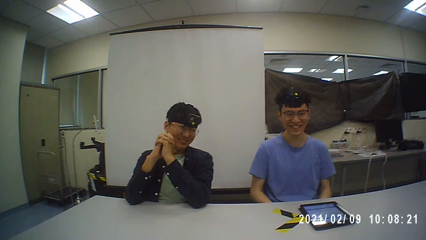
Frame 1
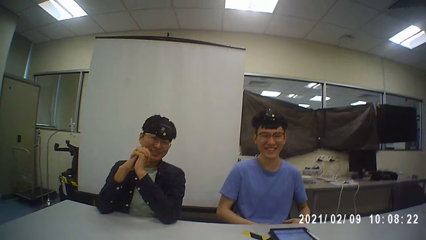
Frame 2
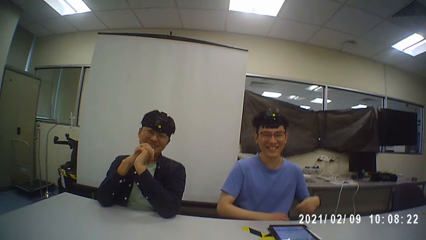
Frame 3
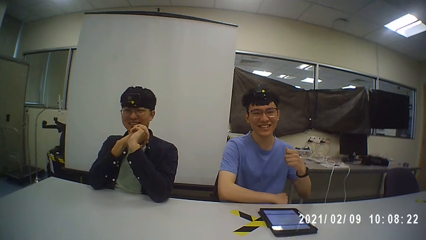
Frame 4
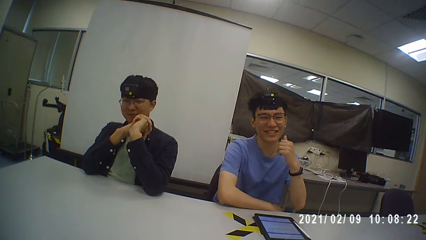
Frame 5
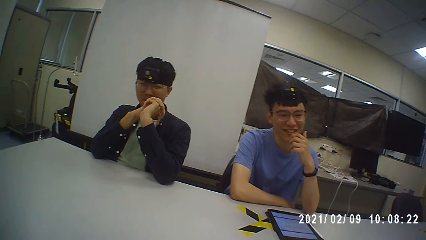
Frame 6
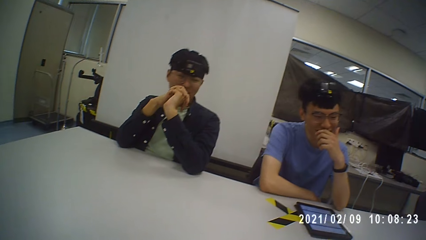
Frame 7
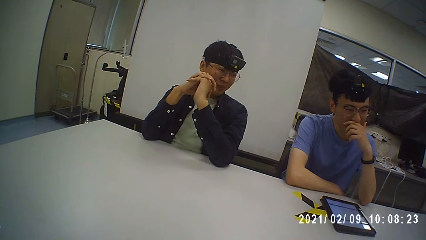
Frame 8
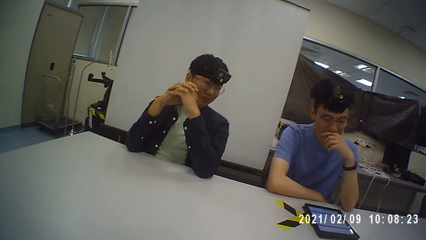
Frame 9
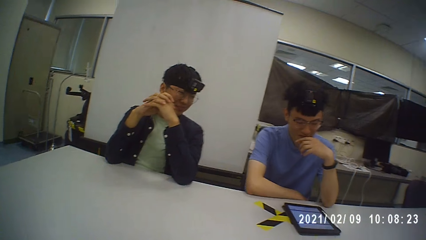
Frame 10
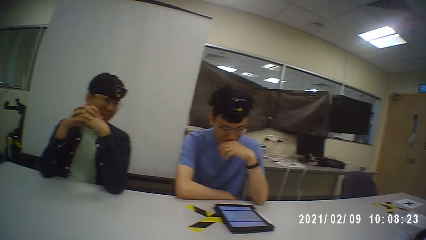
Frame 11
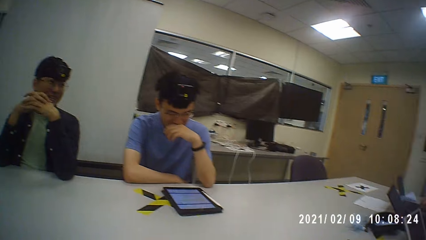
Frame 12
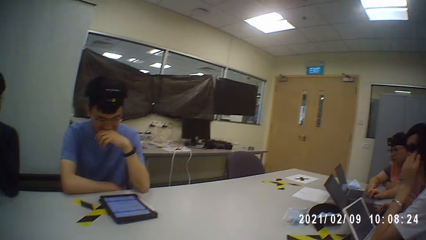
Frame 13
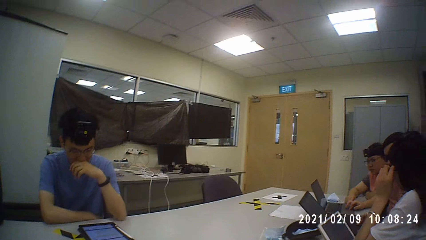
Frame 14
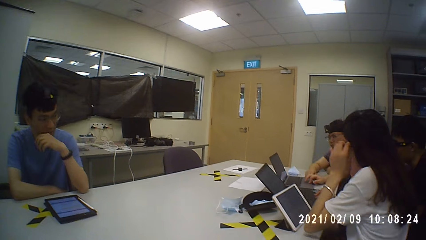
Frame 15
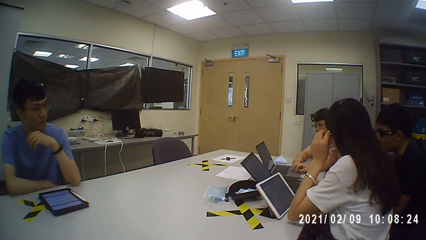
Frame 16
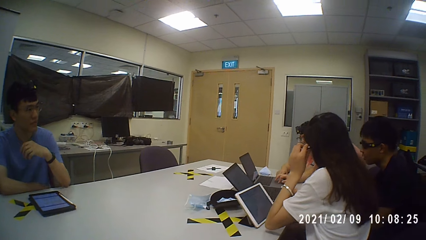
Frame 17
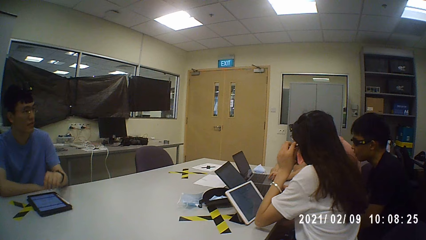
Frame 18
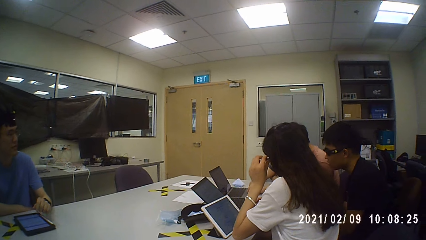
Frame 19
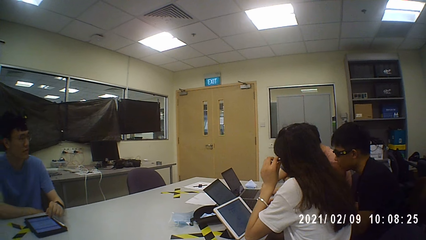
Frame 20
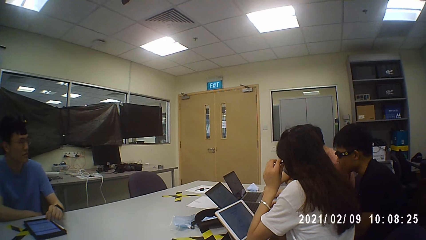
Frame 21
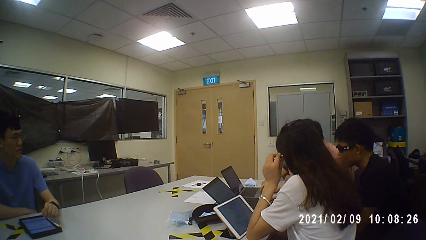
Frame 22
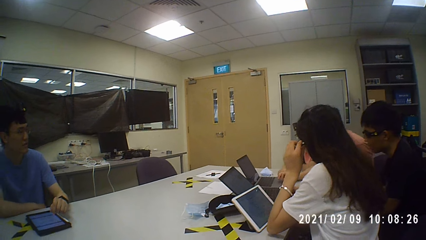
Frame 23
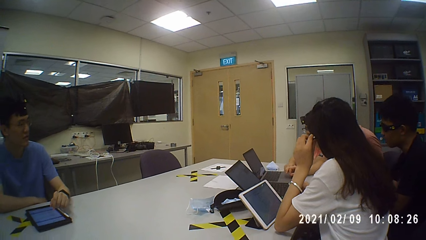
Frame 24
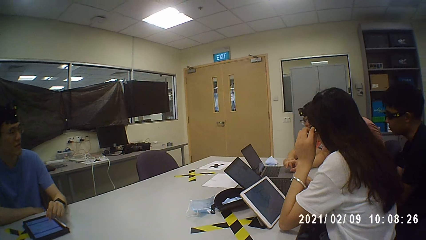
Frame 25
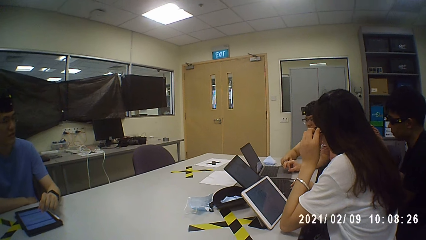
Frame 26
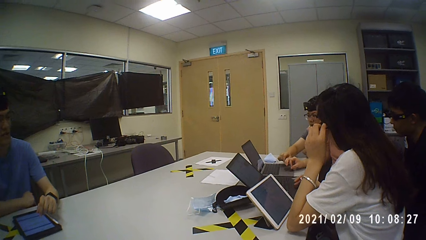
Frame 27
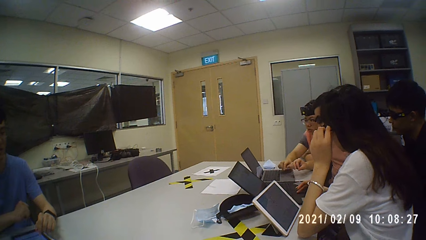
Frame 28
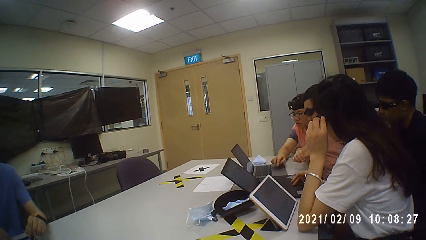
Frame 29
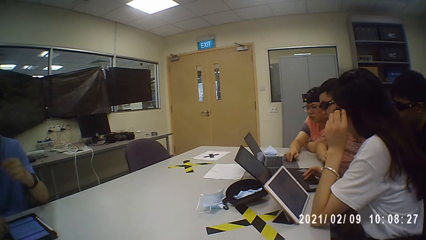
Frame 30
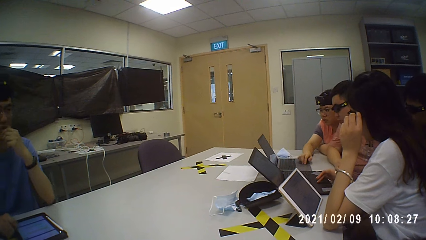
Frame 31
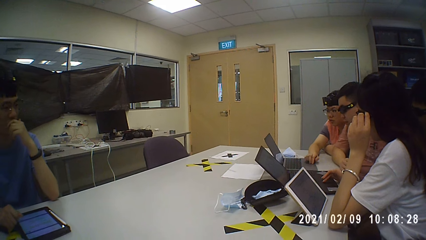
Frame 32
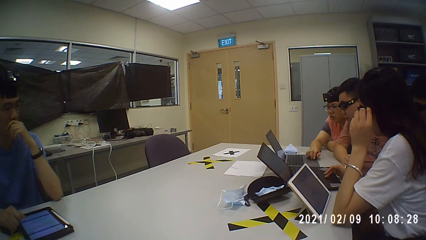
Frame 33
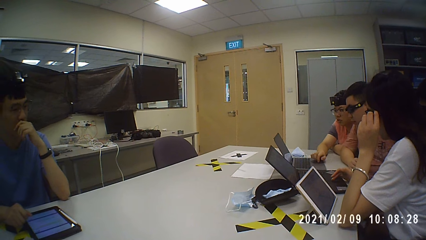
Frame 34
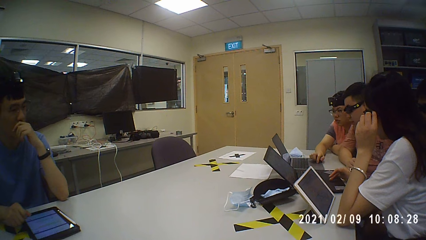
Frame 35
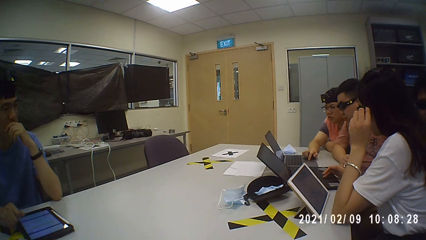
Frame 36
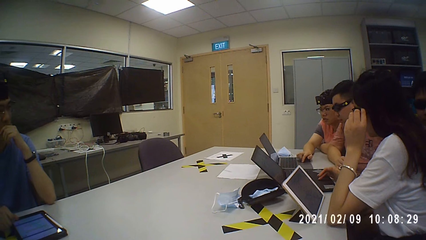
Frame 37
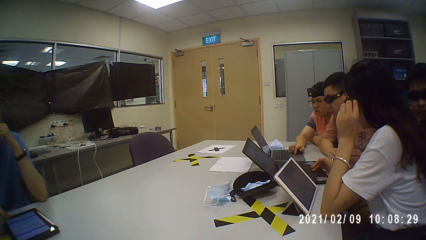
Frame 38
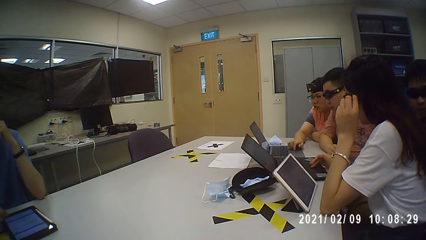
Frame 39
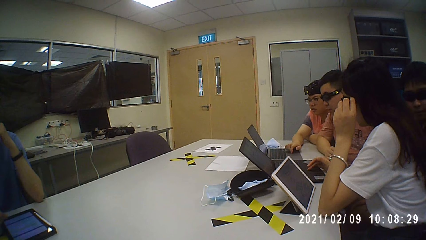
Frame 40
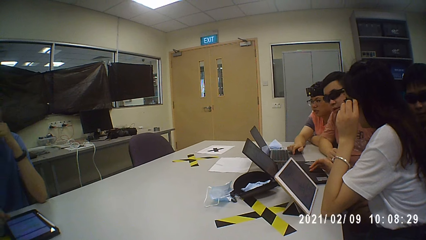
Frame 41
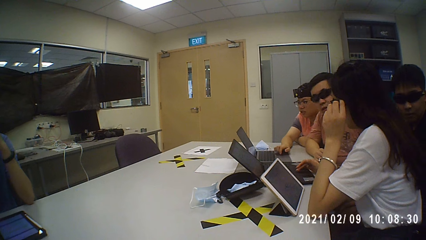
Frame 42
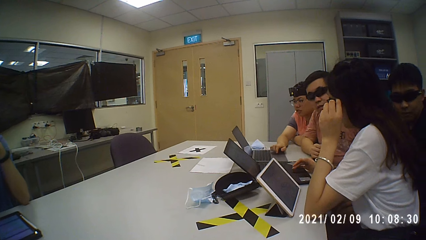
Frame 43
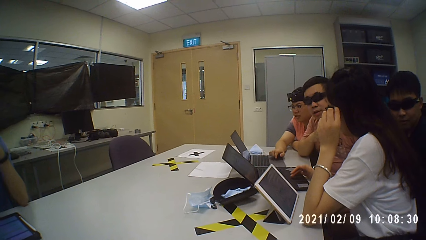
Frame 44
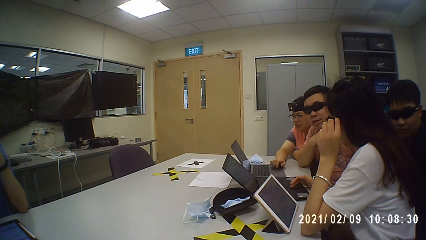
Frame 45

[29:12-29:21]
The camera wearer looks around. They turn the camera.

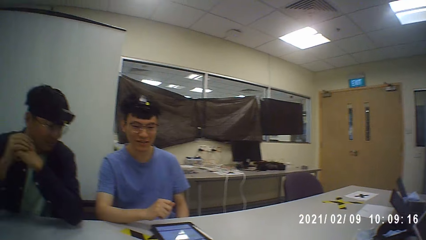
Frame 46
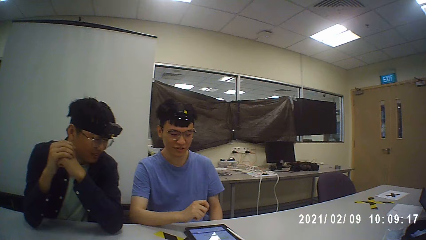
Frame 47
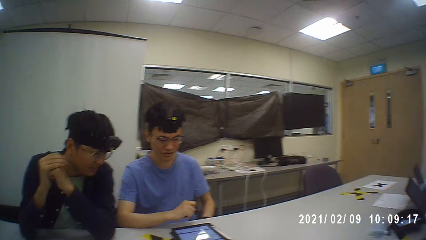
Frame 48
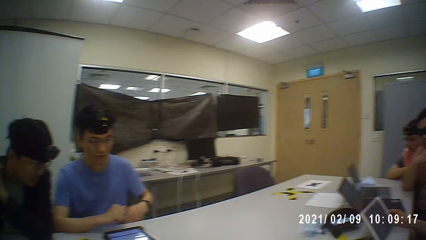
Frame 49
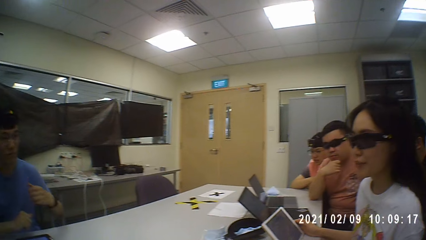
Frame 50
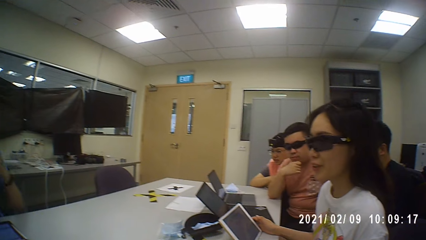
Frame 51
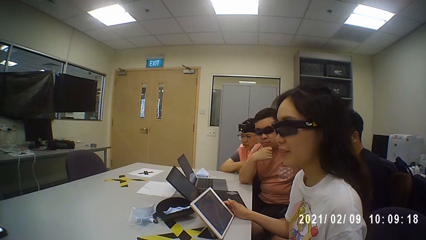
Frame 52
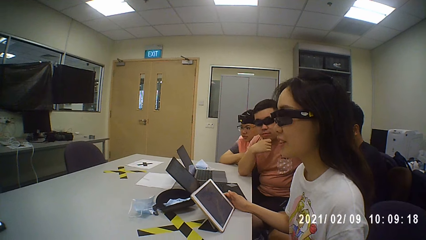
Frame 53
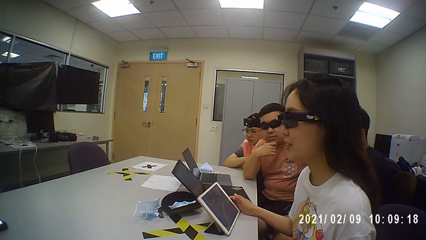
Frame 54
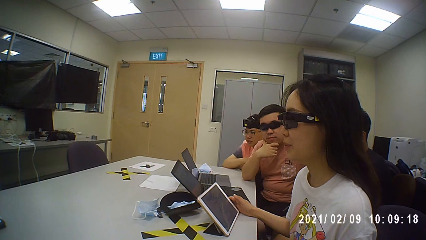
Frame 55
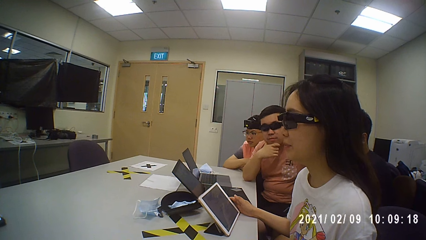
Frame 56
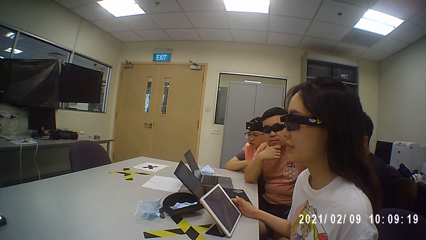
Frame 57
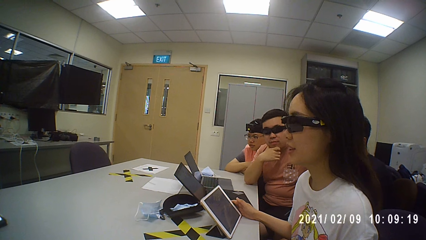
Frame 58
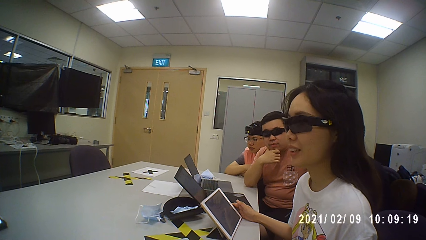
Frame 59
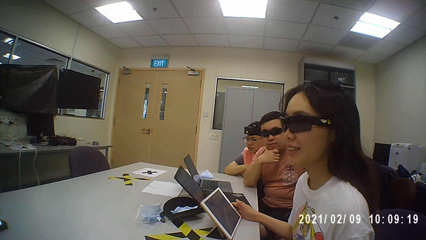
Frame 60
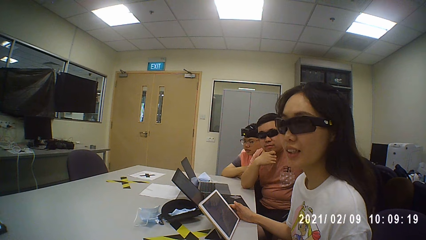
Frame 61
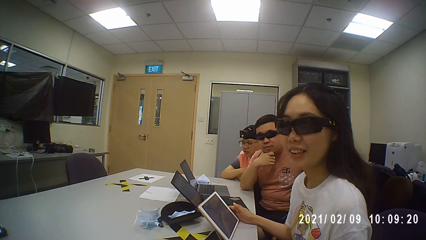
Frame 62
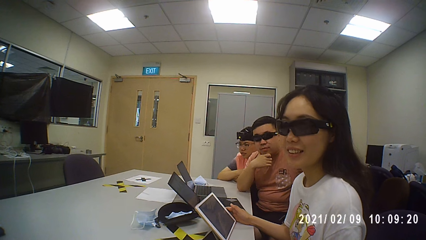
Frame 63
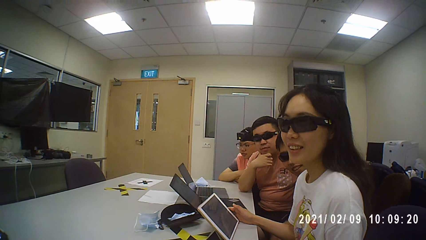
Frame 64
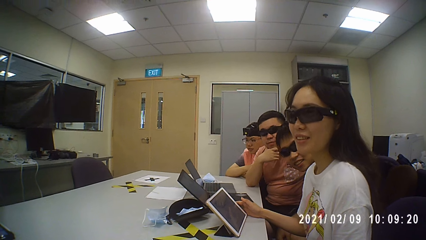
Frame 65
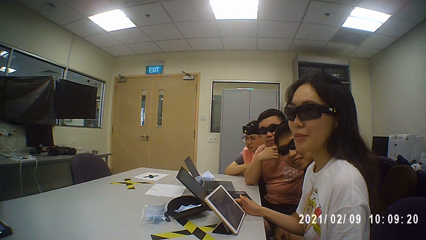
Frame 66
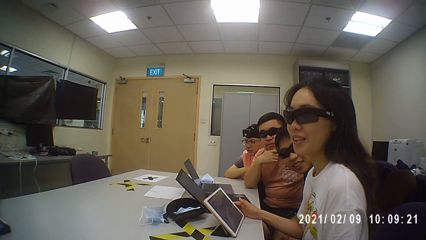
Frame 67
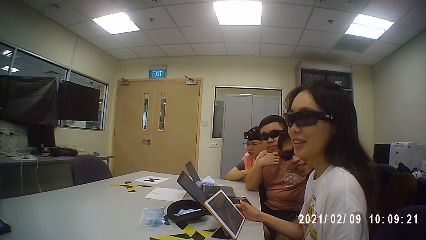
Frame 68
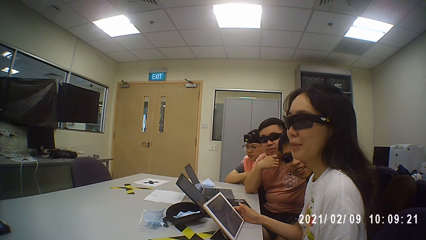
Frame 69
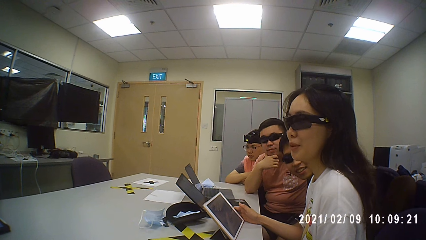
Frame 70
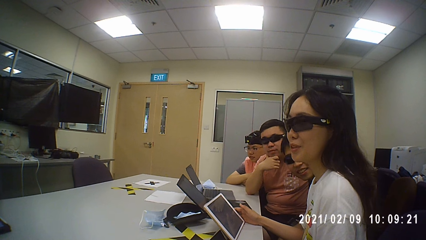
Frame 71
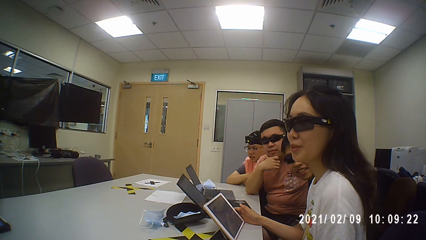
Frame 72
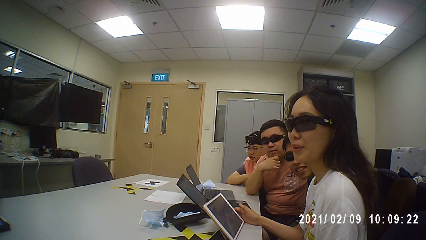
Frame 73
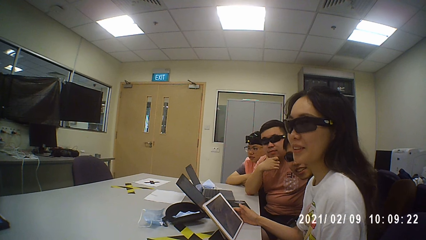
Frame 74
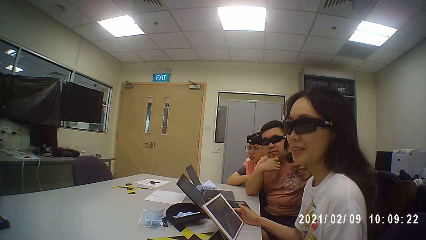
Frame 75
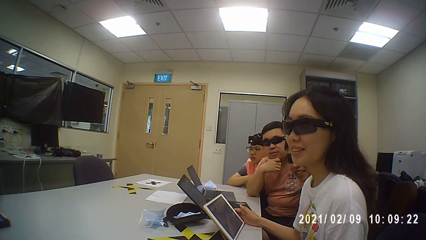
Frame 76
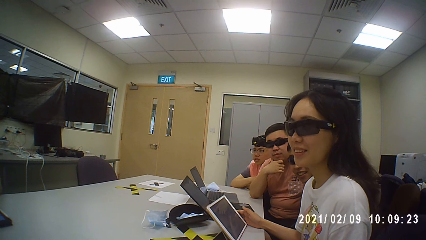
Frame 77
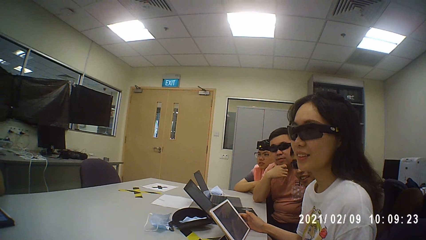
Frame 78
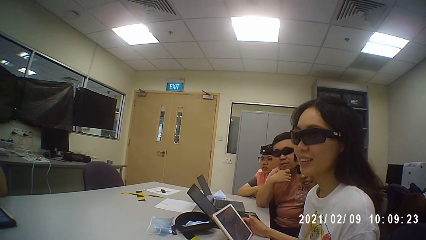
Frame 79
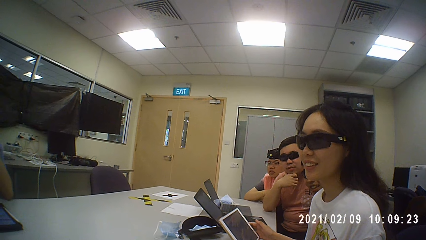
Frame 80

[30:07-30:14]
A woman talks with a man.
